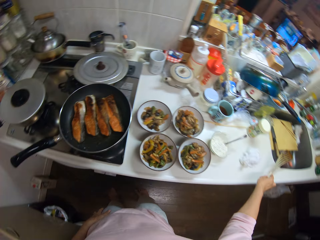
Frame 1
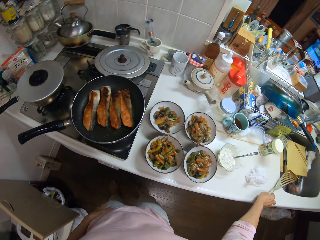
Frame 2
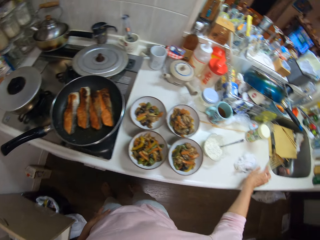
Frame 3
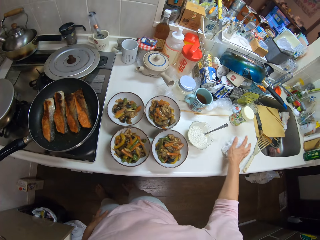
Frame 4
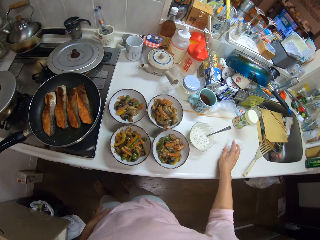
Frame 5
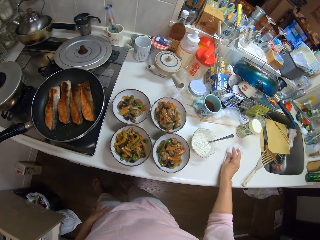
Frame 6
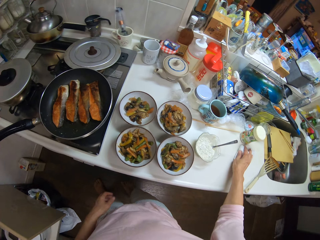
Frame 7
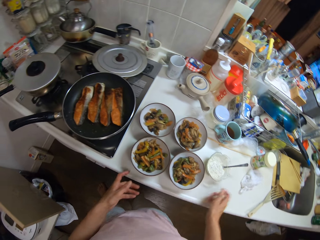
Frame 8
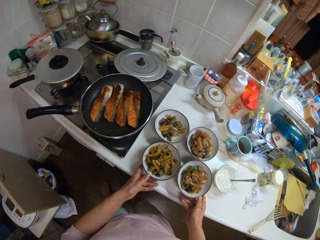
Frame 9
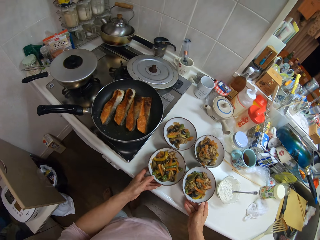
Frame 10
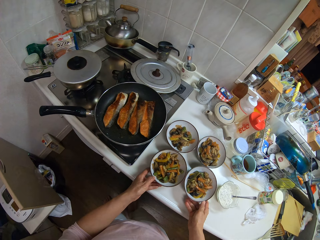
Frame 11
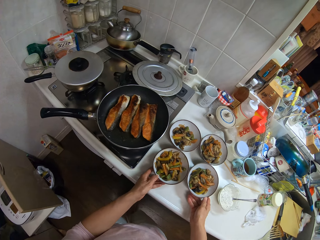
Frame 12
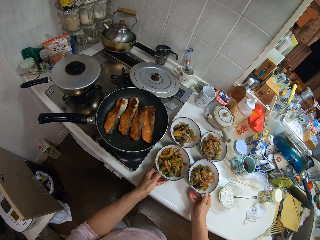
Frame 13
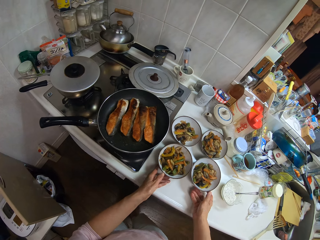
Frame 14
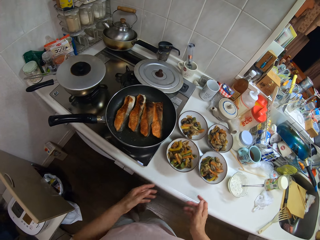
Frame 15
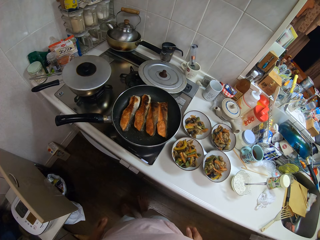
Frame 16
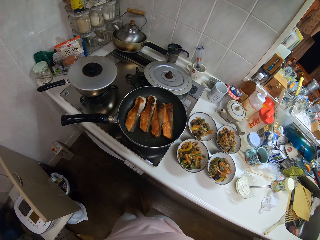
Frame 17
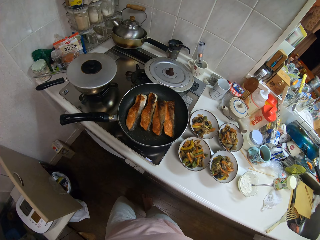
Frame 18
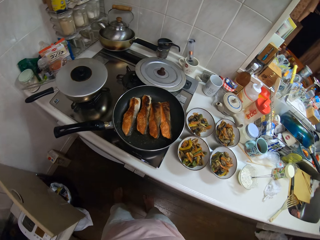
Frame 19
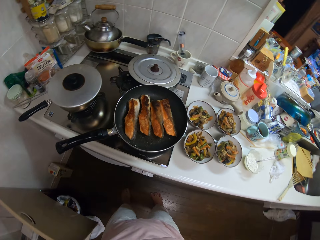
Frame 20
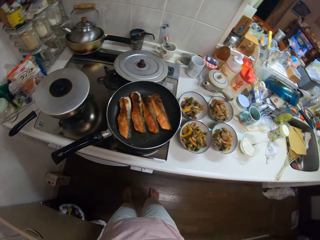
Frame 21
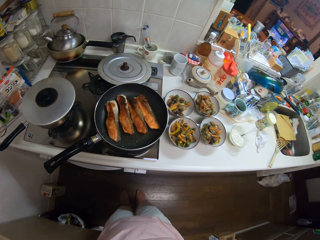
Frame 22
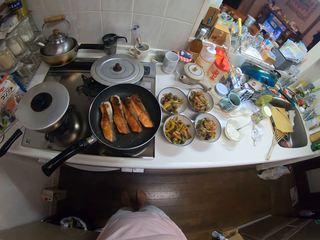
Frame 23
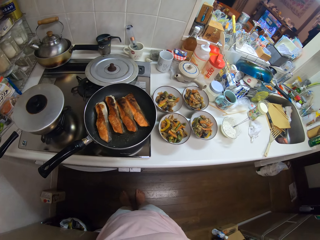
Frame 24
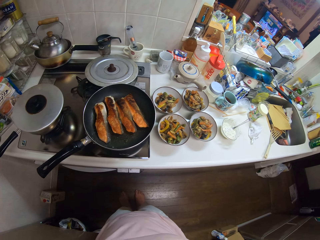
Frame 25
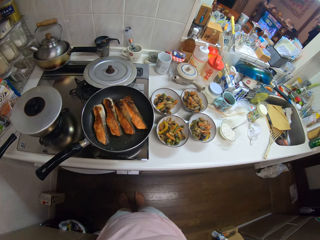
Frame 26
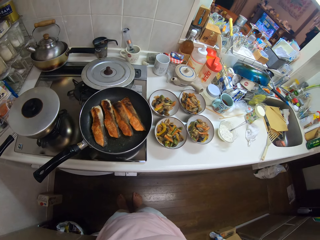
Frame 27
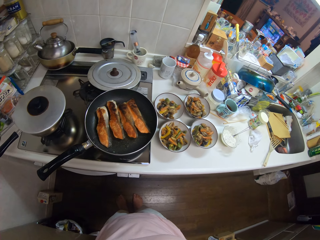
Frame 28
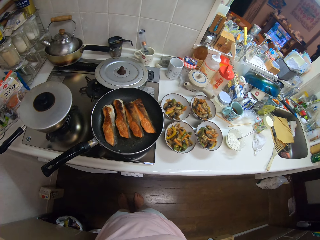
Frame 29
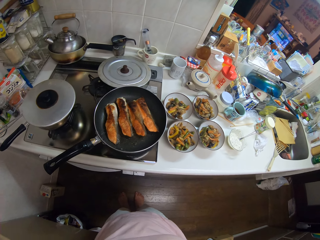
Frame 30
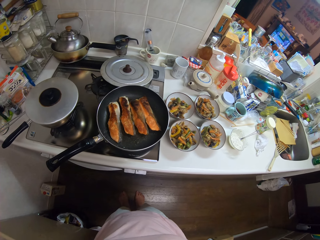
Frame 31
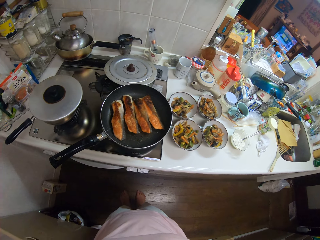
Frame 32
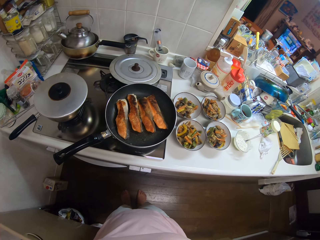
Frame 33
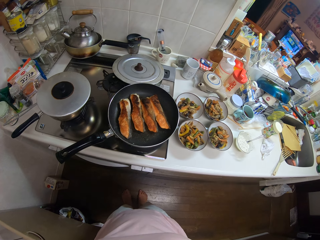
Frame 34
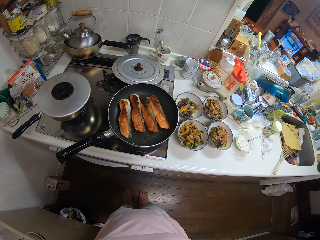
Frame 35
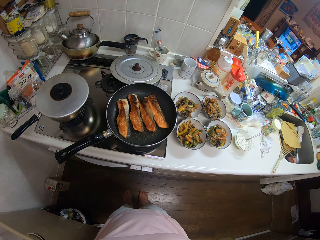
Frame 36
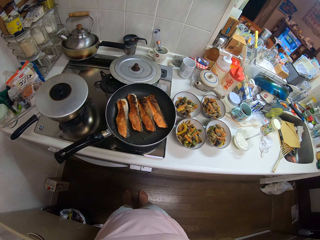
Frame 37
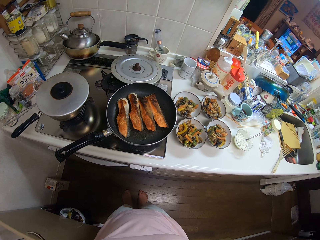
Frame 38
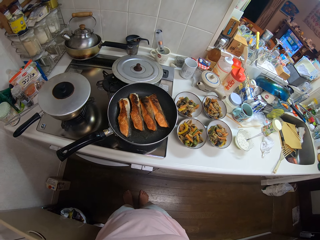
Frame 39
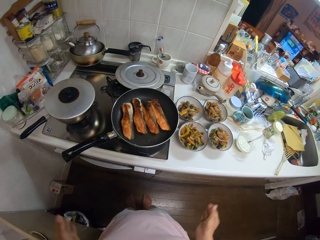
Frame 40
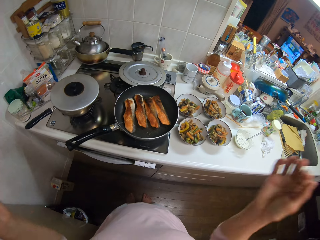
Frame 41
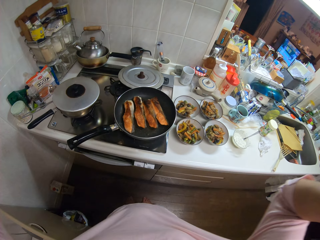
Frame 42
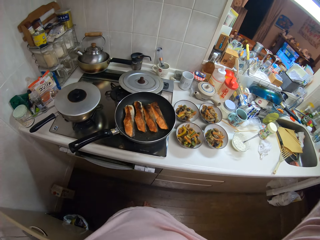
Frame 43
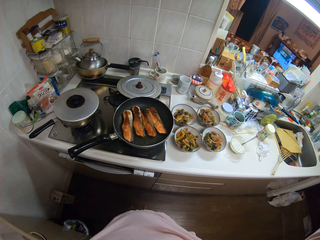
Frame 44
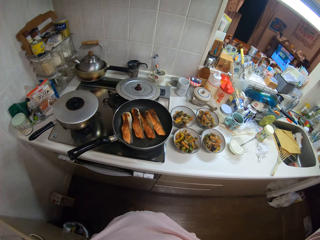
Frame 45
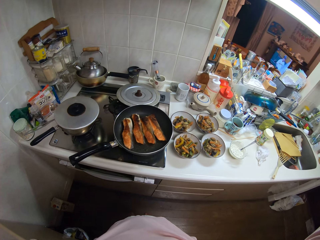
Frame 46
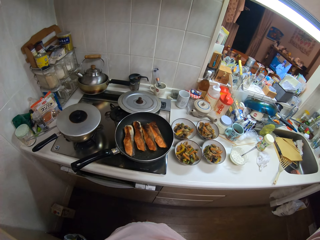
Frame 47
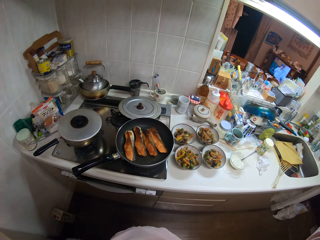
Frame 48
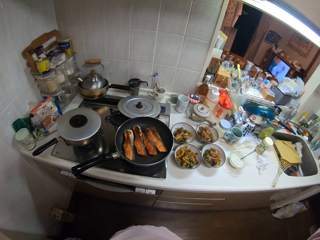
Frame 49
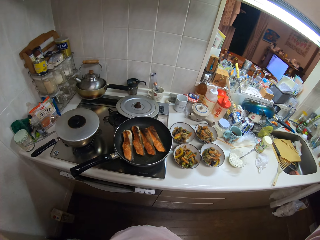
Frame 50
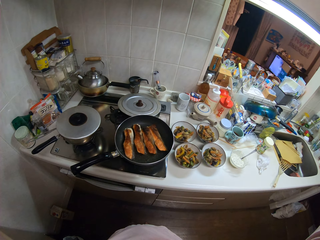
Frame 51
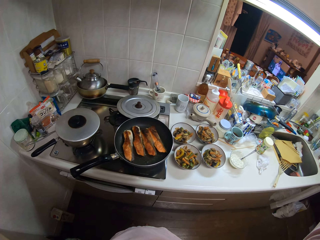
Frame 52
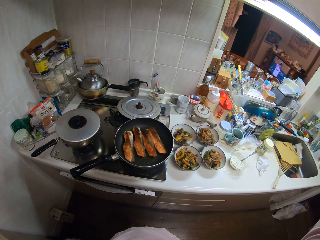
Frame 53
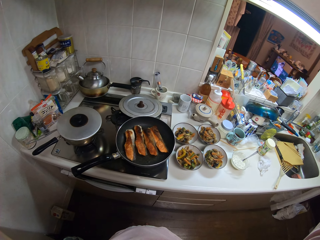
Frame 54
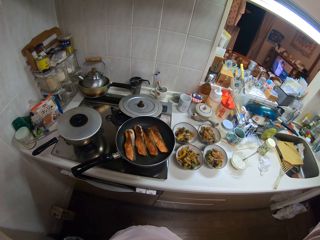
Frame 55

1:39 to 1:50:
The camera wearer drops the frying spoon on the table with her right hand. She cleans the table with a cloth in her right hand. She adjusts plates of vegetables on the table with her hands. She moves around. She stares at the frying pan. She holds the camera.
